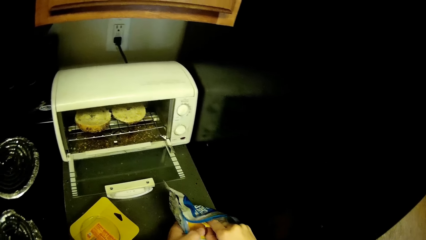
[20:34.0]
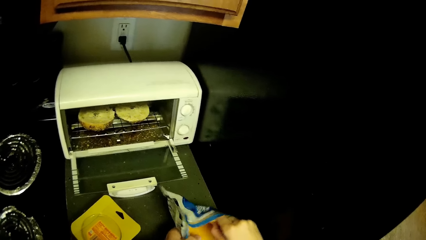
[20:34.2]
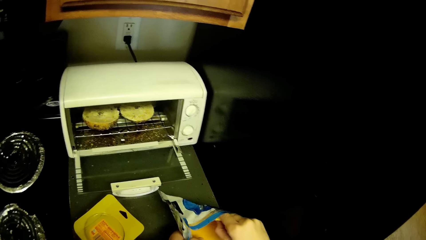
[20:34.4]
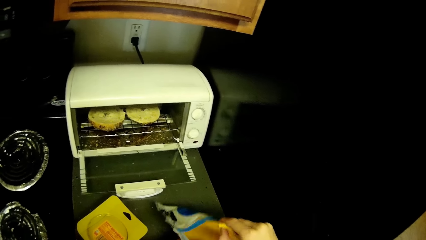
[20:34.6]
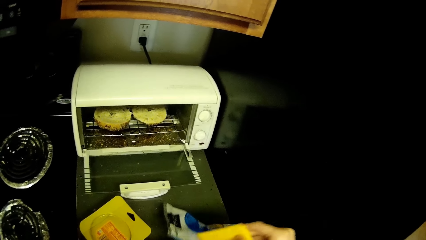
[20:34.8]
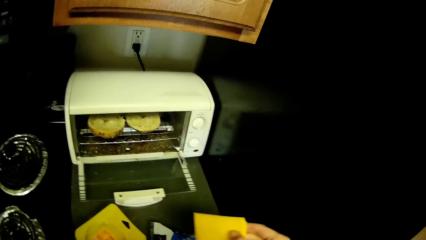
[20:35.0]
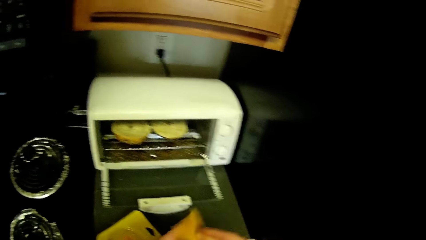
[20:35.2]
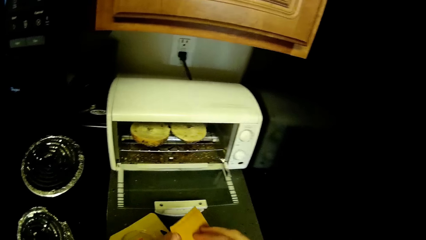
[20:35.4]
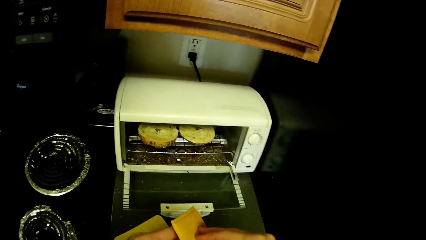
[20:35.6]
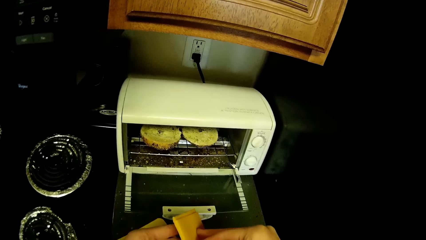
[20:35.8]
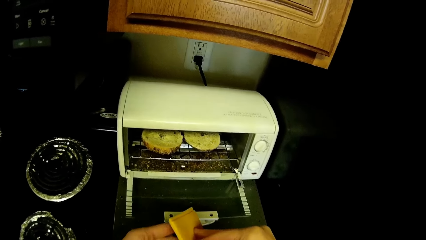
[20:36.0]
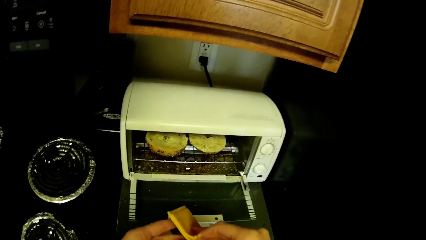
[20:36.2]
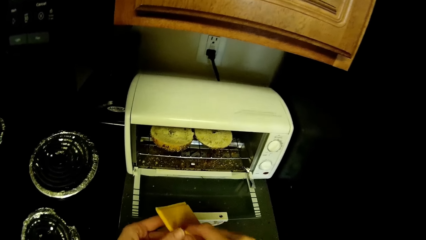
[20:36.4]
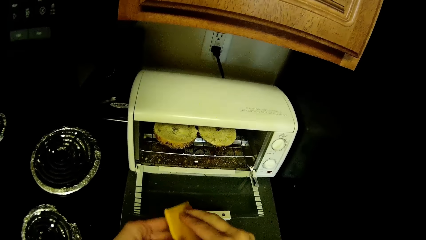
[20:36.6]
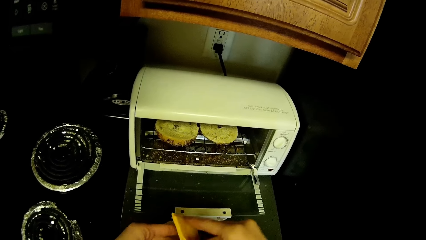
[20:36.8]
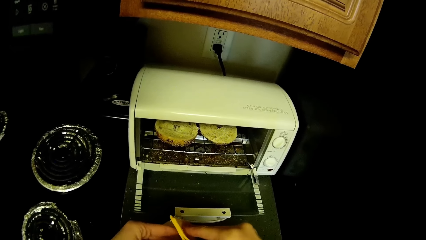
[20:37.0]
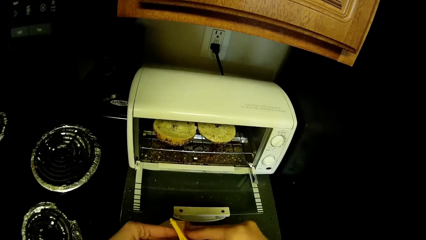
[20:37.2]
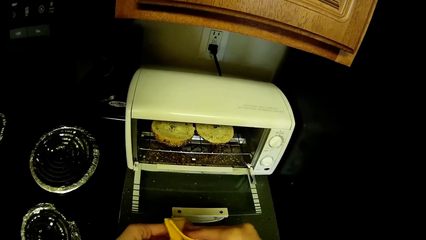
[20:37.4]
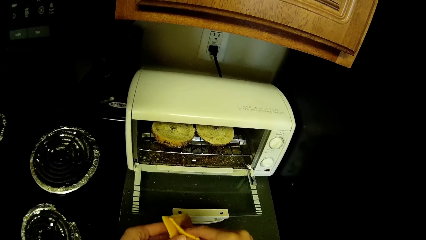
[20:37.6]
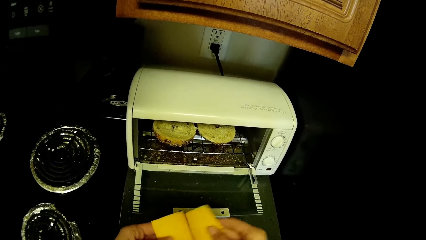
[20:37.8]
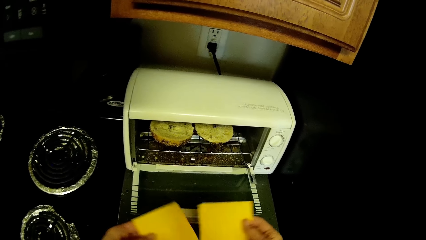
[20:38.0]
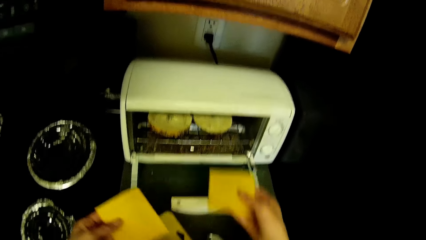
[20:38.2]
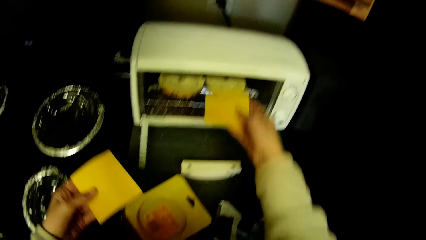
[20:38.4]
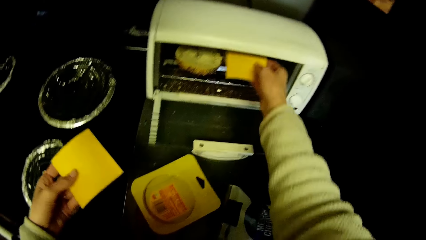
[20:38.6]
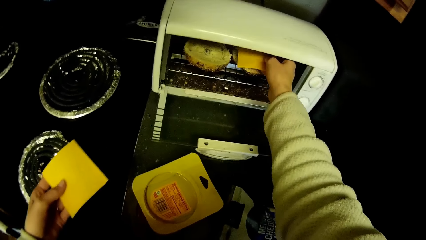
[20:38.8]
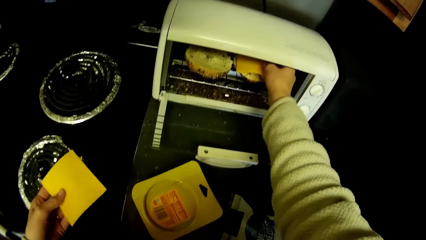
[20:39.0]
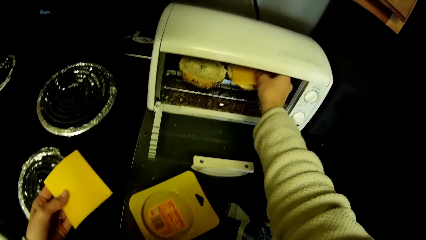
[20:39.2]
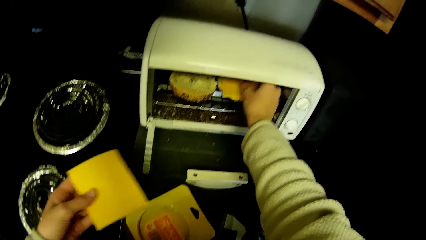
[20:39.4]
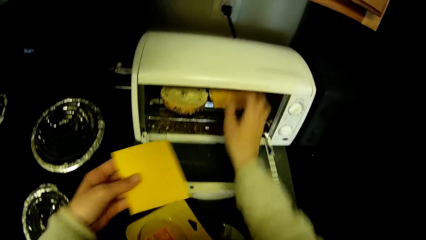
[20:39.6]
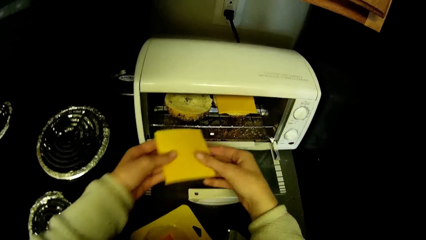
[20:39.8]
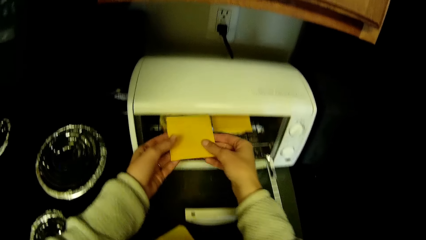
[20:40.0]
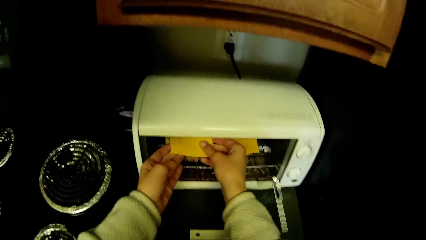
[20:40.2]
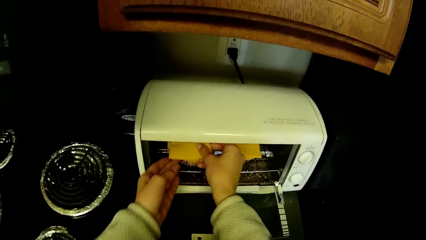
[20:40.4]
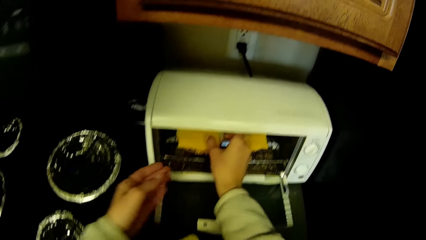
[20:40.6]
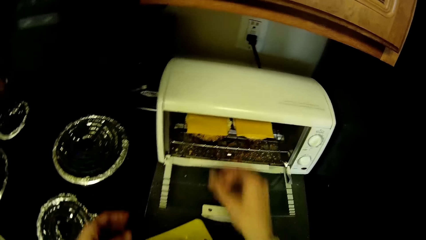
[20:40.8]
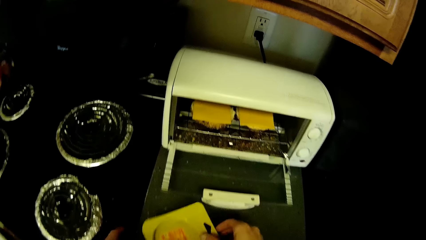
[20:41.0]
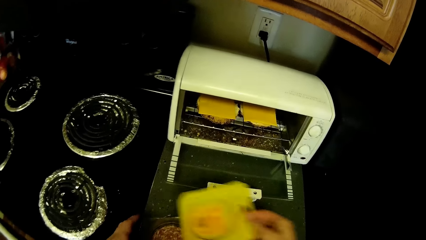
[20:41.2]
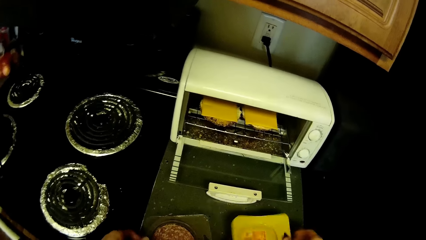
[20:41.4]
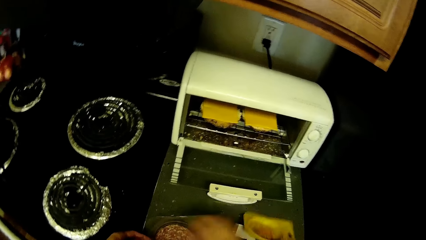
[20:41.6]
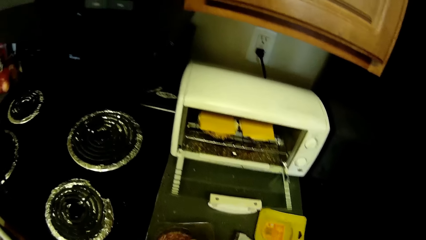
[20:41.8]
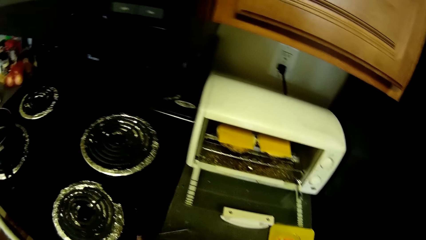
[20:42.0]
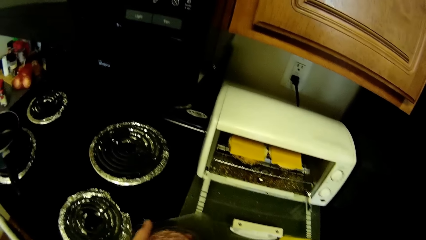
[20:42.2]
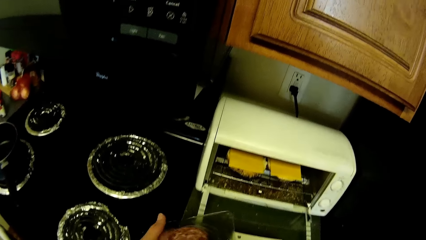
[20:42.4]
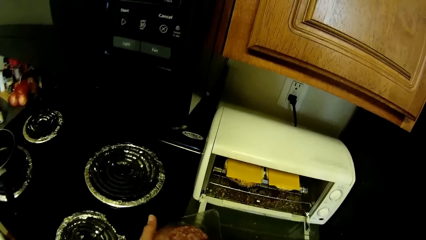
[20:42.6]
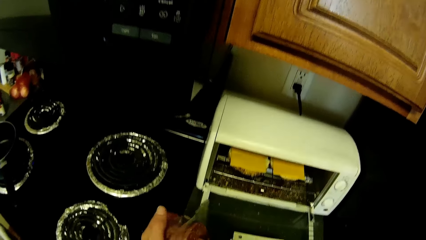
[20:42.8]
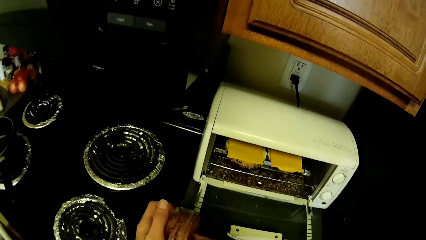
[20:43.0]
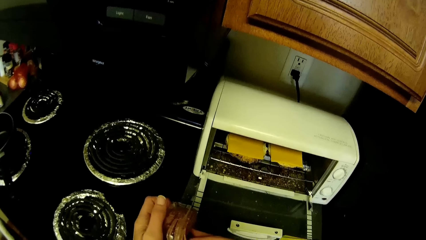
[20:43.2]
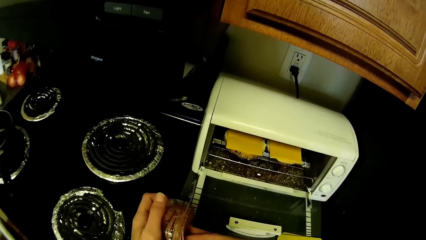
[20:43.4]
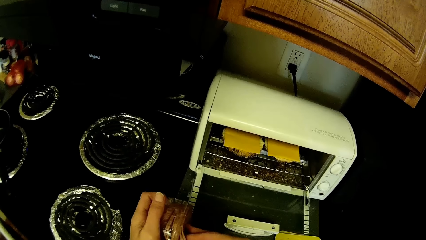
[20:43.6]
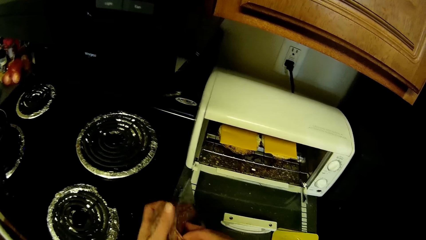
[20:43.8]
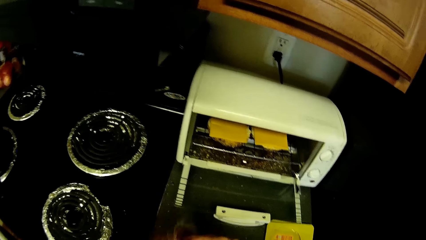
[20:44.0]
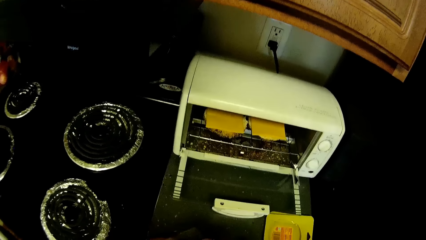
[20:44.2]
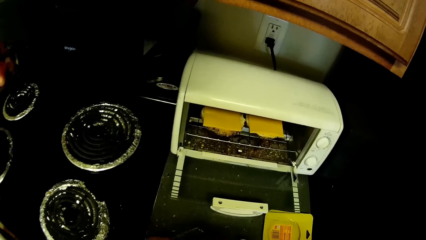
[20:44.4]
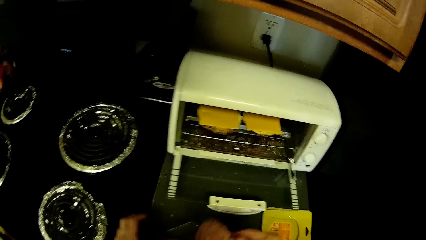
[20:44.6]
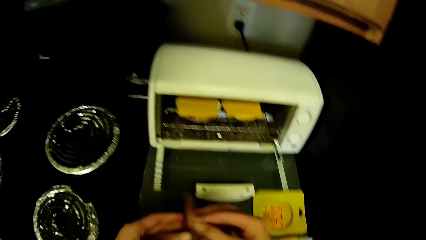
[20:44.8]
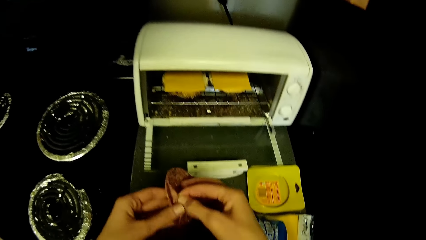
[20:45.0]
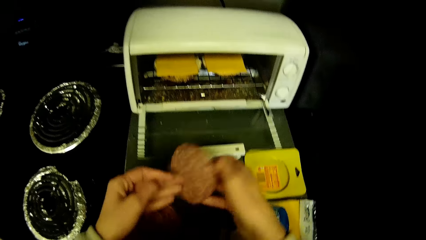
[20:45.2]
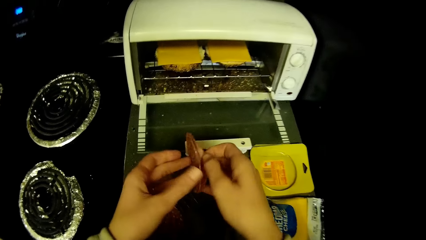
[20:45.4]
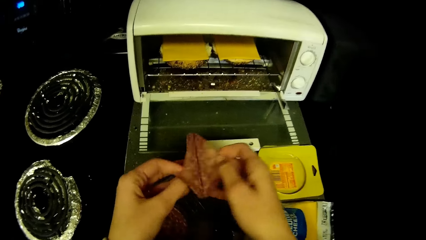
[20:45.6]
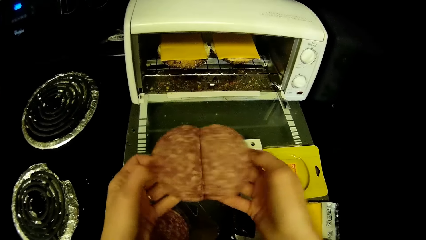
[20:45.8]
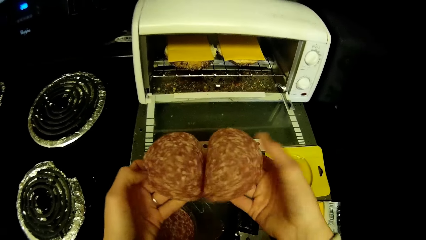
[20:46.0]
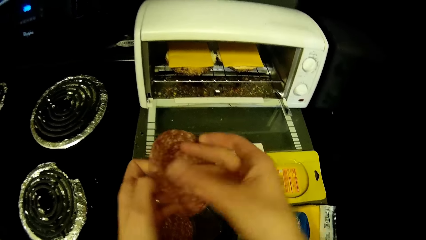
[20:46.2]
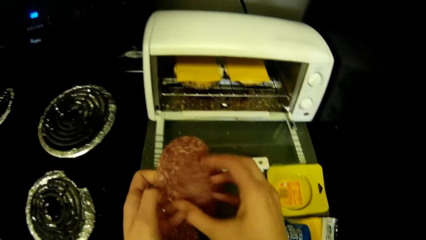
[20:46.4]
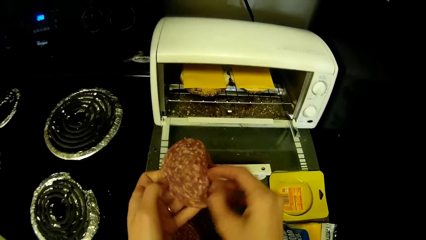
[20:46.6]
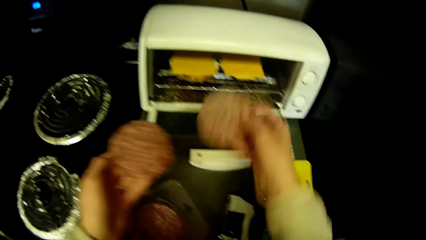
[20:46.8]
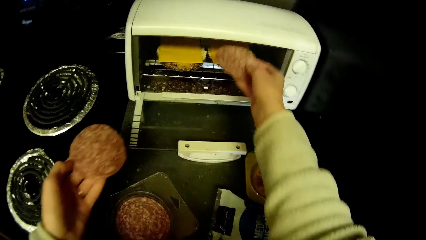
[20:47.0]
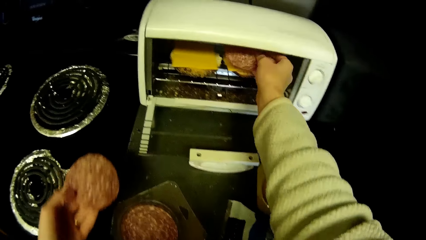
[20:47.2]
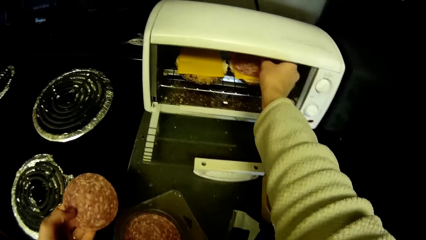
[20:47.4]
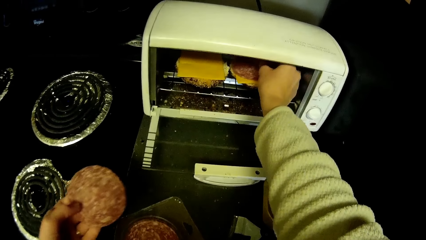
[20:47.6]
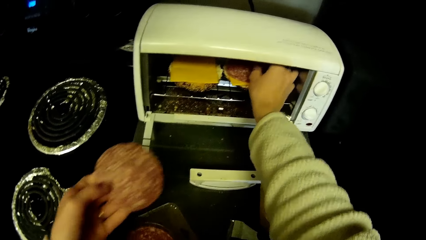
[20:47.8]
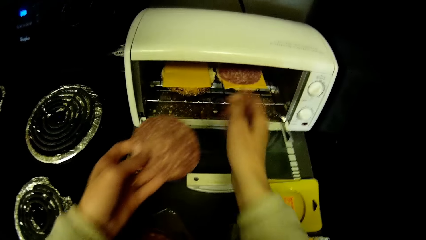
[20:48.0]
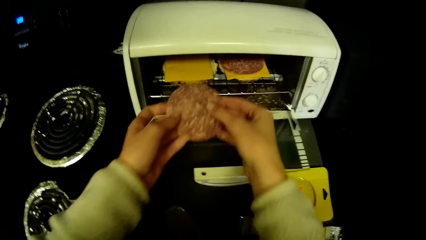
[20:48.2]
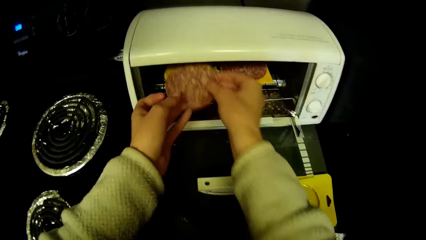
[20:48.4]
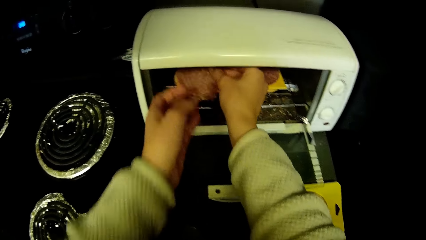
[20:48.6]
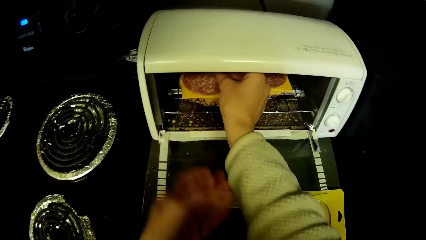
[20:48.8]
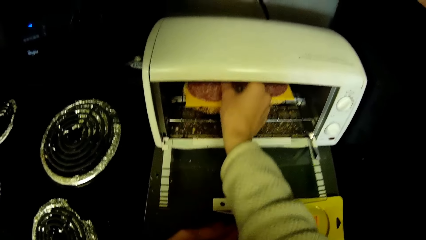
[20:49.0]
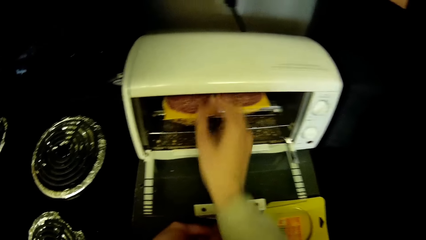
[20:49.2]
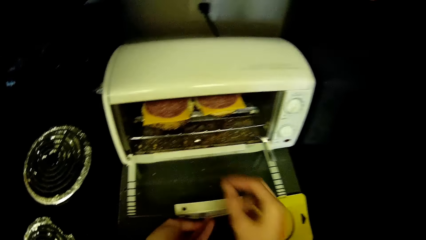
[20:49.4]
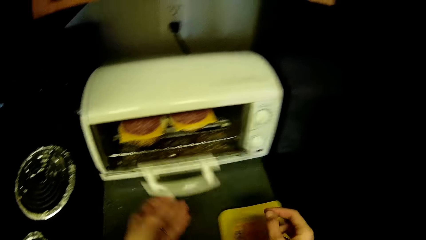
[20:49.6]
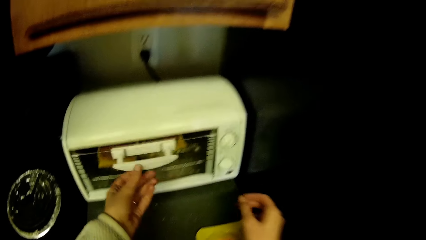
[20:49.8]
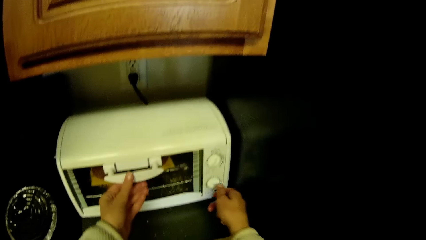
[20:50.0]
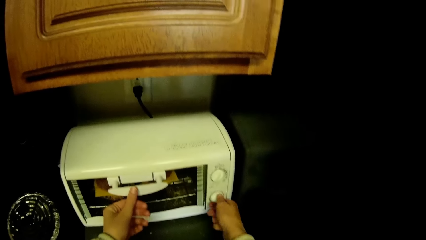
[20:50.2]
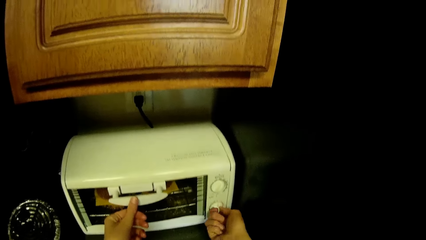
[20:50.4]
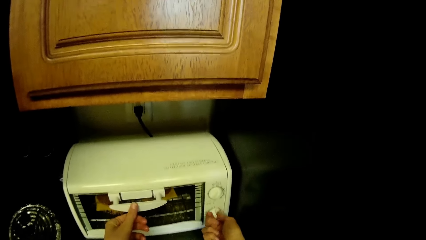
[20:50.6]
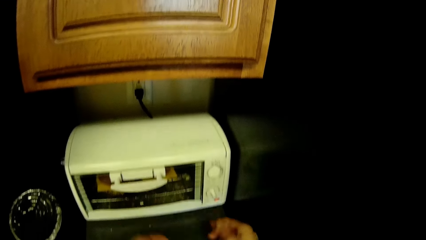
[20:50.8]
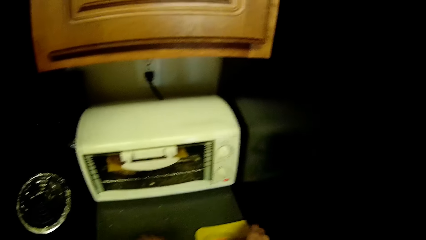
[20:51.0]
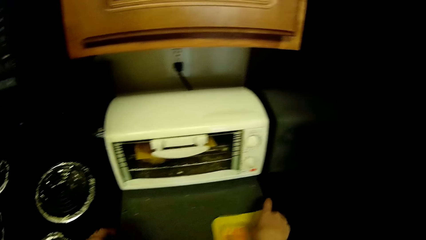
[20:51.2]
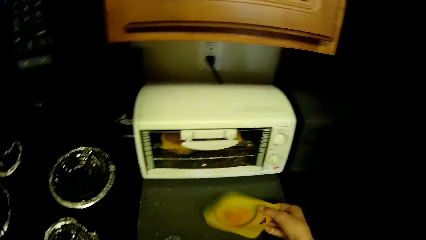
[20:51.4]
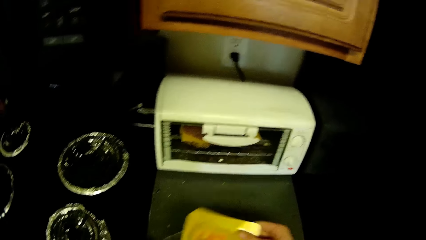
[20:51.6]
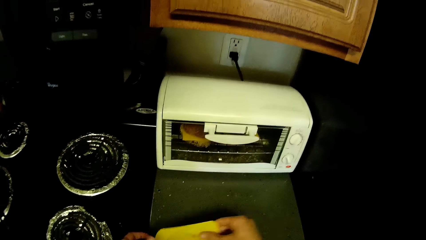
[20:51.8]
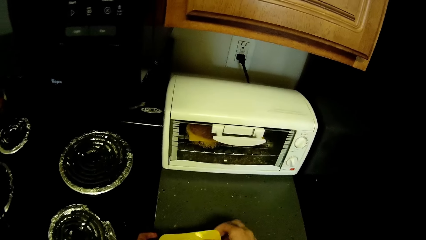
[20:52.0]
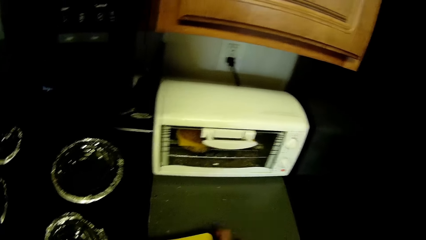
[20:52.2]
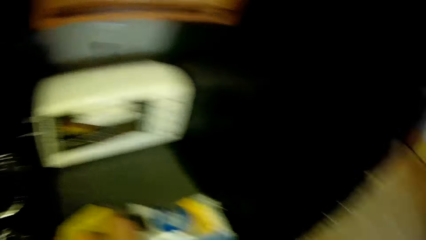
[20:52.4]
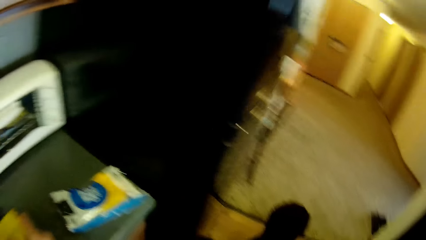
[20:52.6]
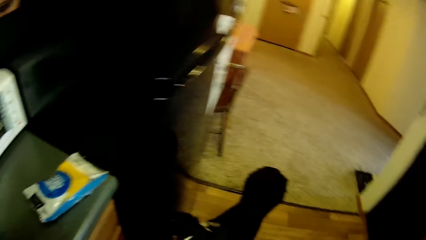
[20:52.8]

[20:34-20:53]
The camera wearer takes out flatbread from the plastic bag with the right hand. They separate the flatbread with the right hand. They place the bread on the pizza in the microwave with the left hand. They place the flatbread on the pizza in the microwave with both hands. They pick the plastic bag from the sink with the left hand and drop the plastic bag on the sink. They take out chocolate bread with the right hand. They separate the chocolate bread with the right hand. They place the chocolate bread on the pizza in the microwave with both hands. They place the flatbread on the pizza in the microwave with both hands. They close the microwave with the left hand. They adjust a knob on the microwave with the right hand. They pick the plastic bag from the sink with the right hand and pass the plastic bag to the left hand.
